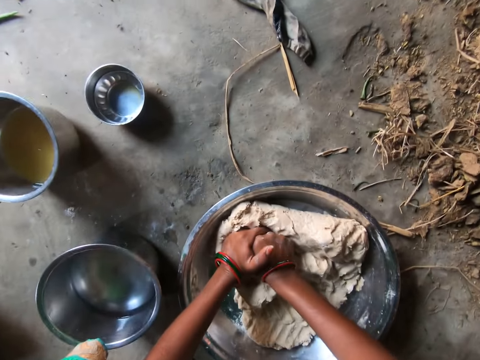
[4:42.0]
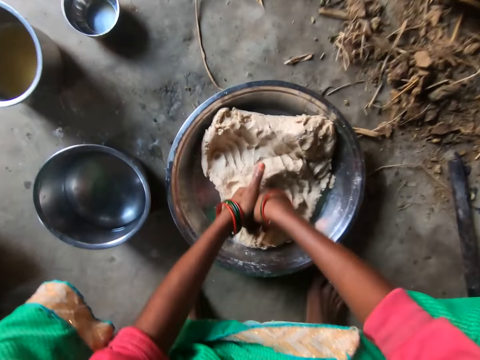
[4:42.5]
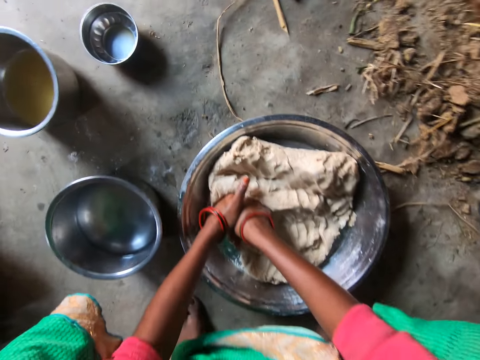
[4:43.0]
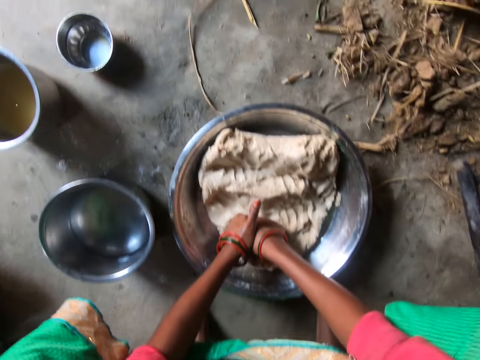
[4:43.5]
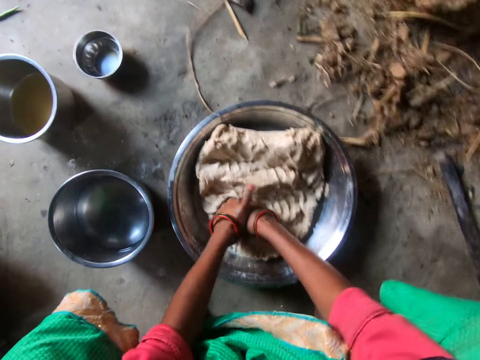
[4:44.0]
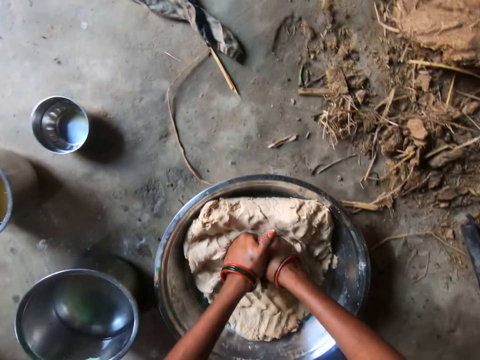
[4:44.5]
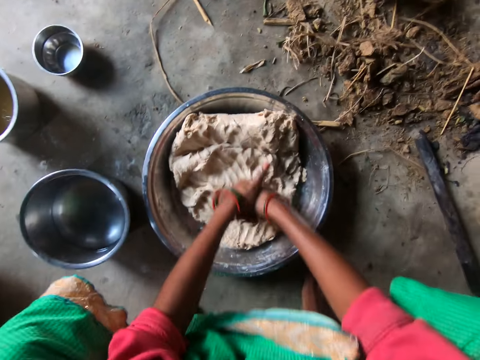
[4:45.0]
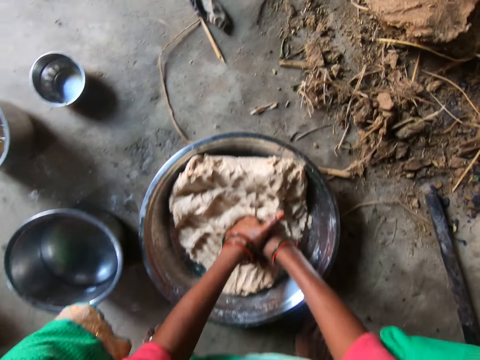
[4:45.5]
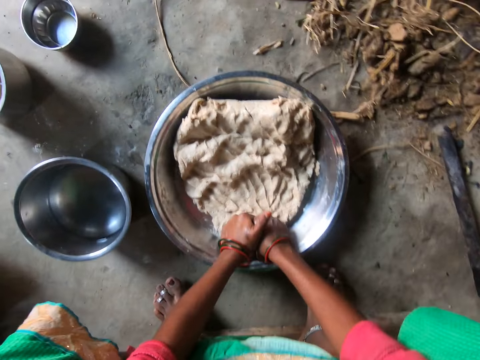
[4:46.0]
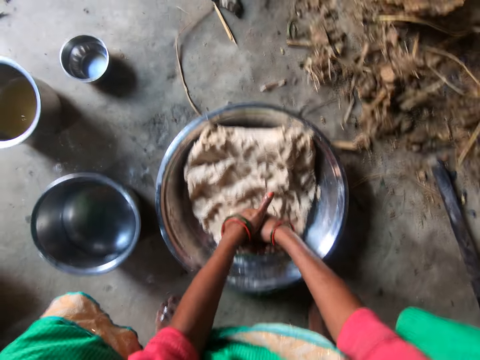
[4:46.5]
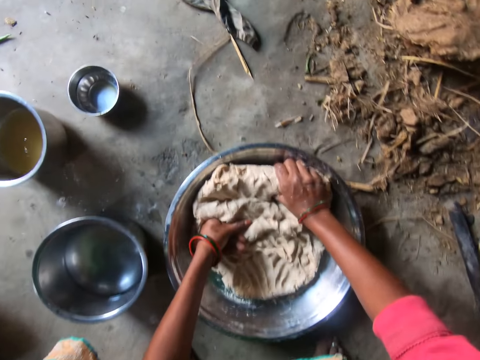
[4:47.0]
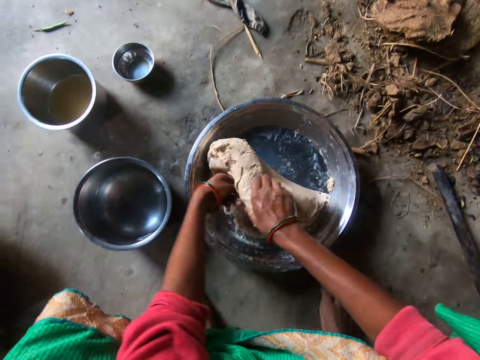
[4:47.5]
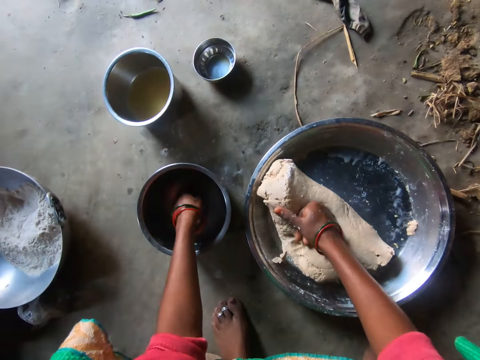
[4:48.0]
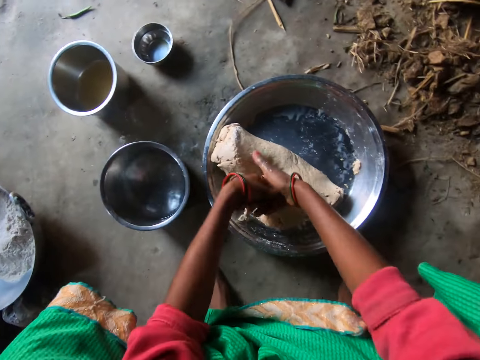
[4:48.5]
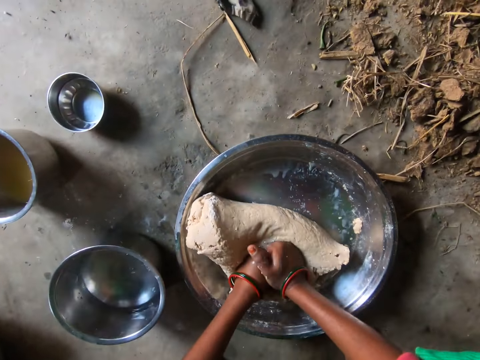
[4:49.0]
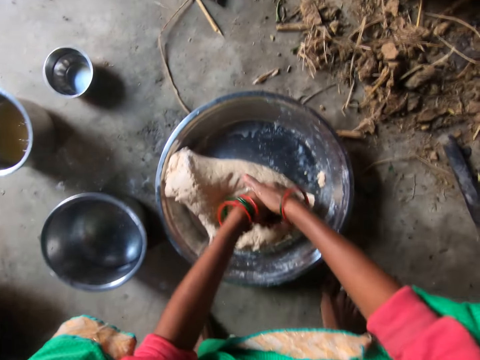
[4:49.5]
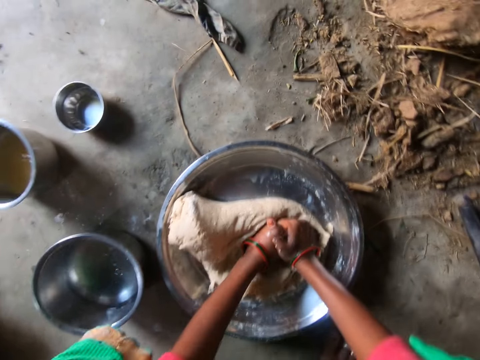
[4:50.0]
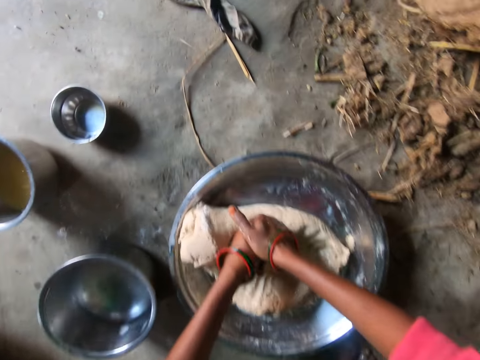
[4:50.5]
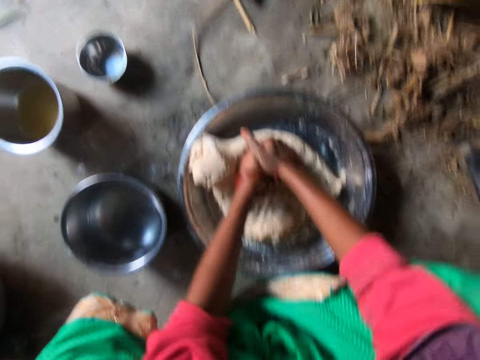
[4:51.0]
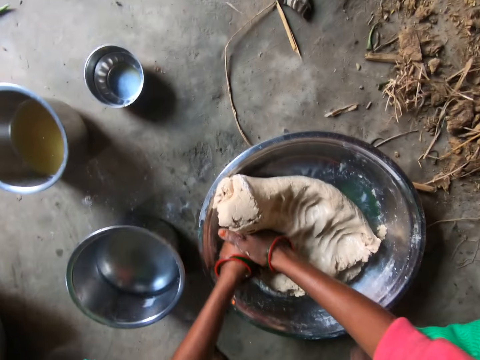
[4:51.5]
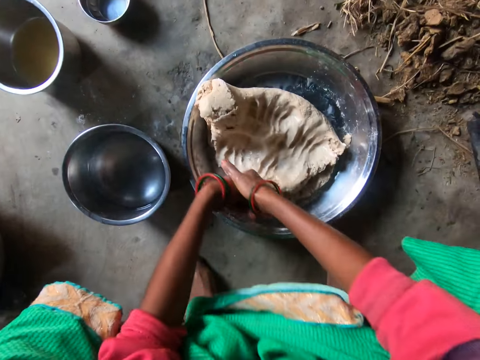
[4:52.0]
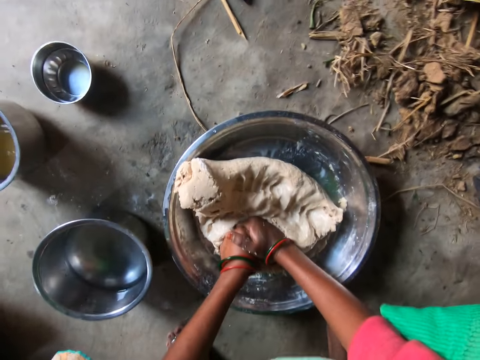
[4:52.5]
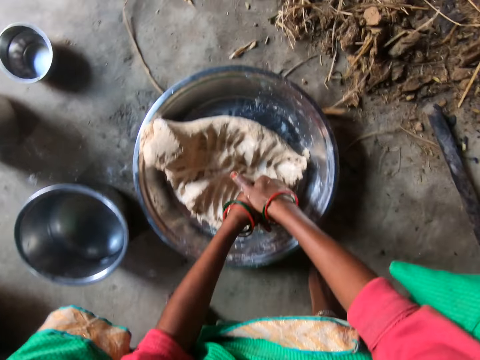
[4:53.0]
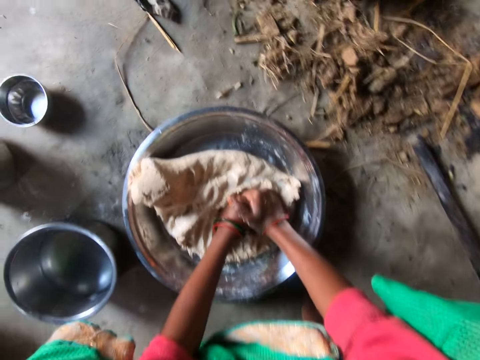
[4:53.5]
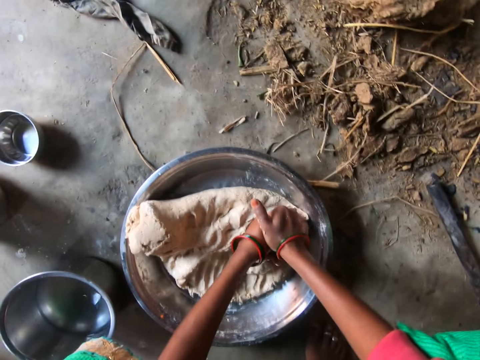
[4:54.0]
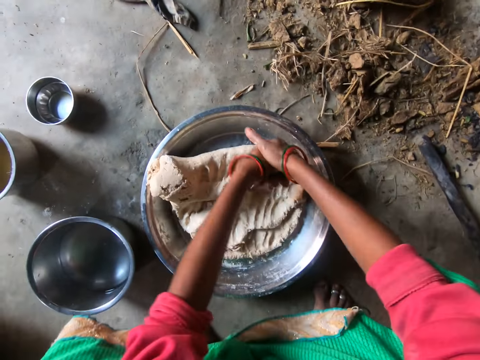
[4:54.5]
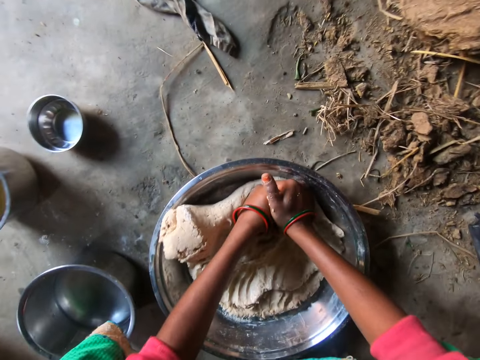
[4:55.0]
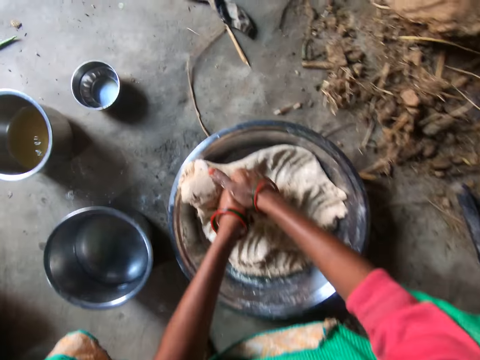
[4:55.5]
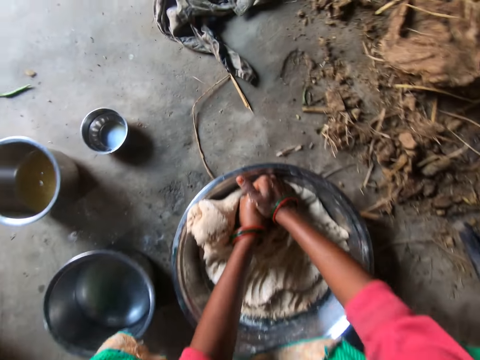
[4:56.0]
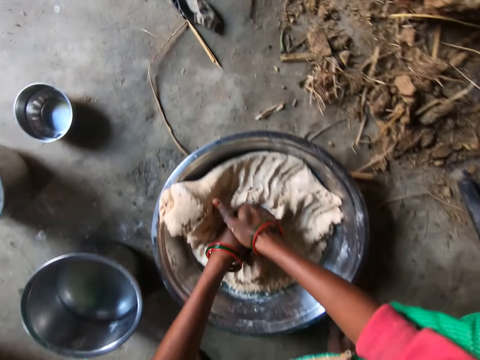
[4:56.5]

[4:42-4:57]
The camera wearer dips her left hand in a plate of water. She kneads the dough in the bowl with both hands.

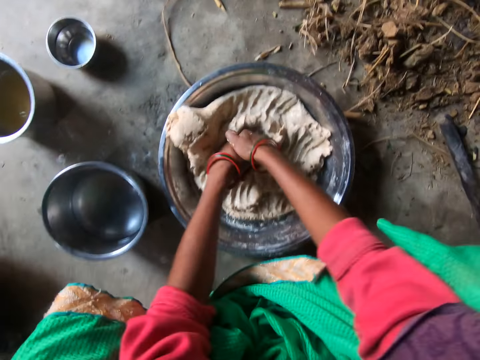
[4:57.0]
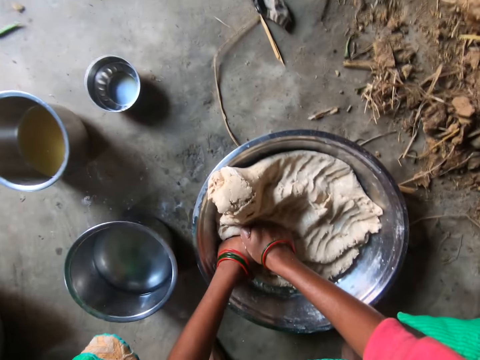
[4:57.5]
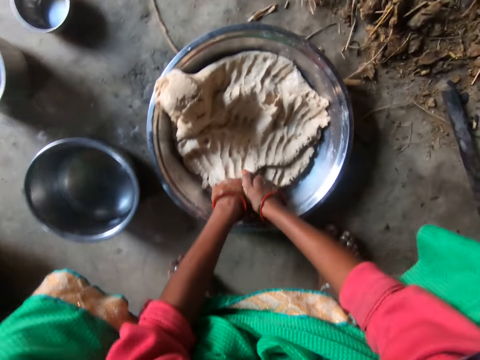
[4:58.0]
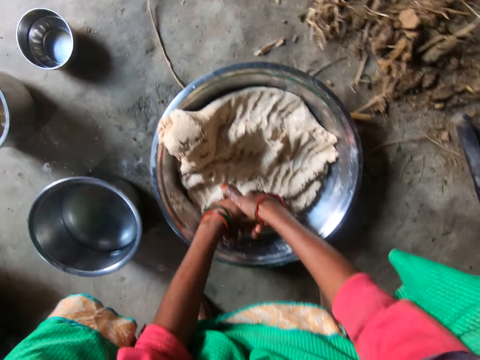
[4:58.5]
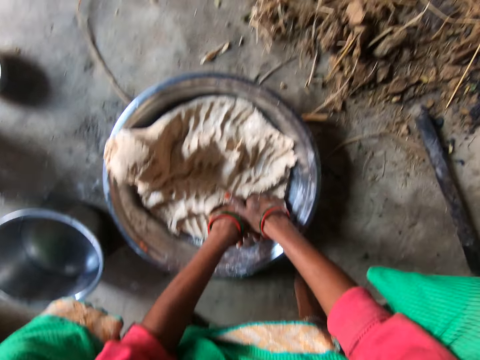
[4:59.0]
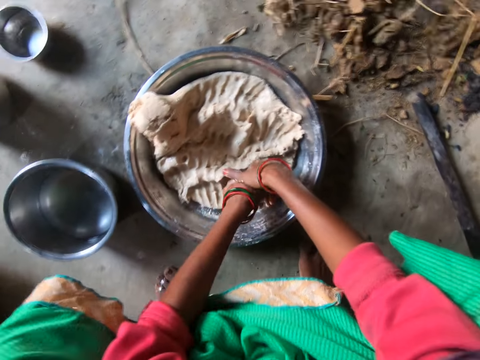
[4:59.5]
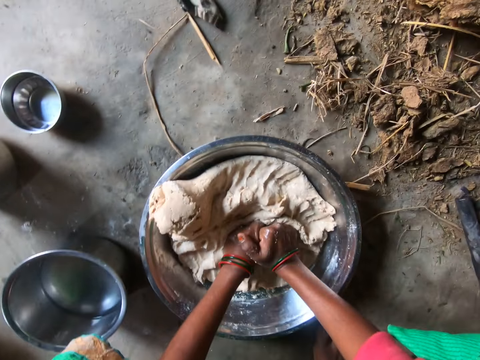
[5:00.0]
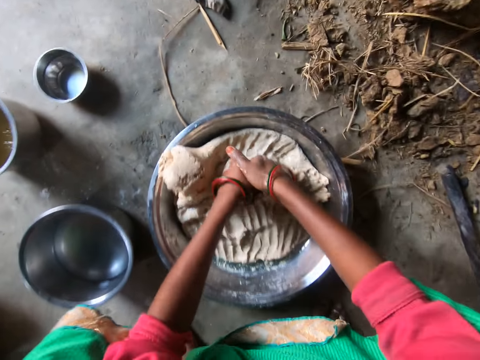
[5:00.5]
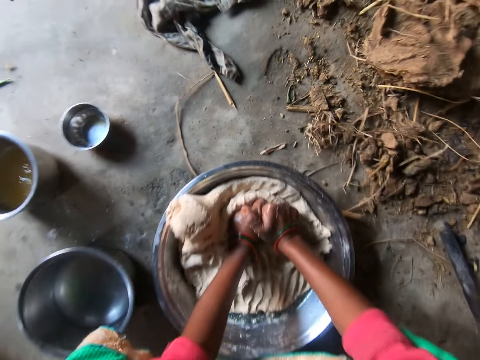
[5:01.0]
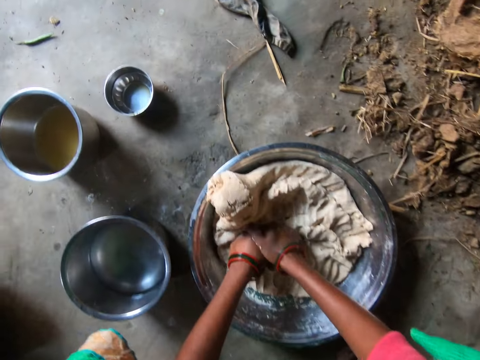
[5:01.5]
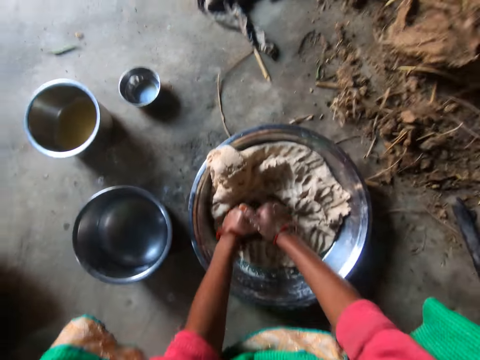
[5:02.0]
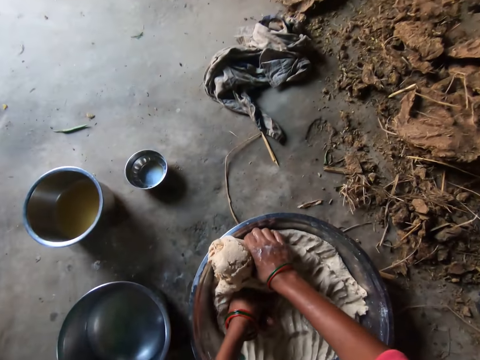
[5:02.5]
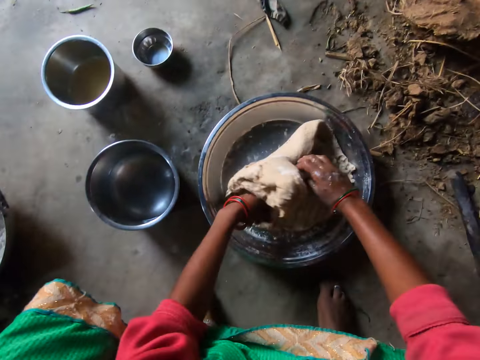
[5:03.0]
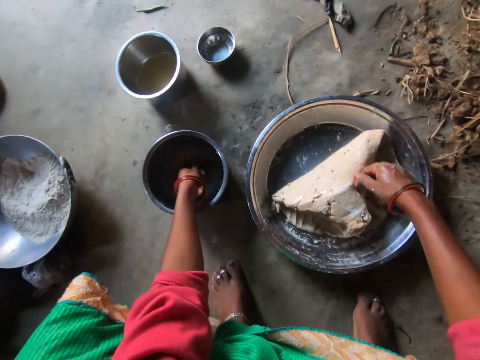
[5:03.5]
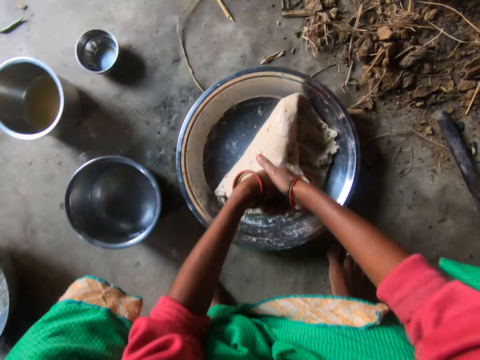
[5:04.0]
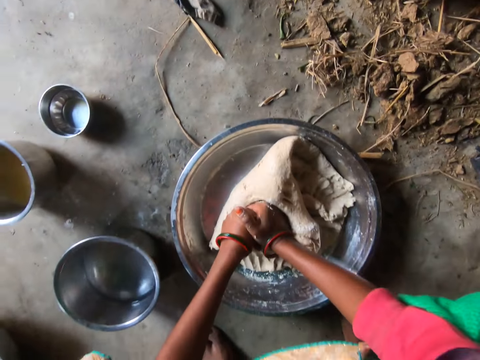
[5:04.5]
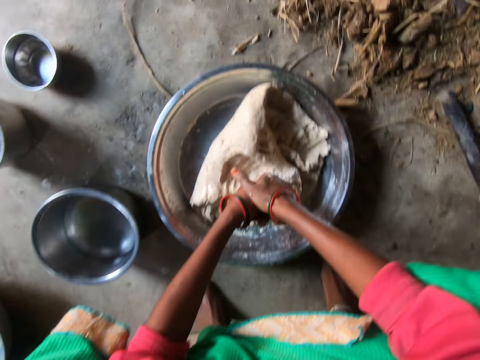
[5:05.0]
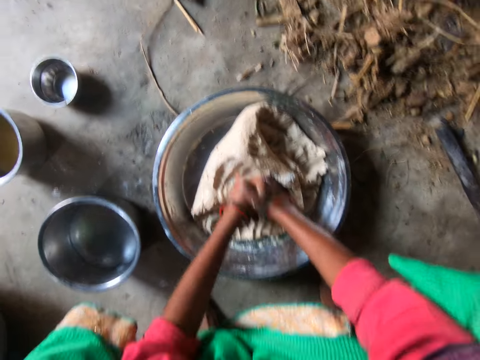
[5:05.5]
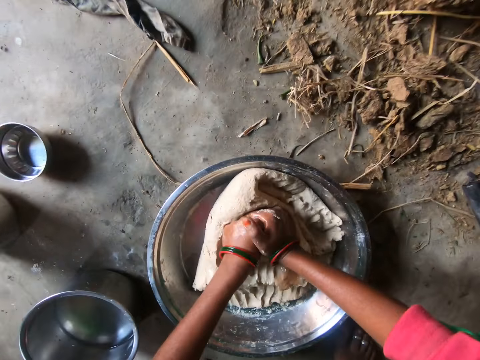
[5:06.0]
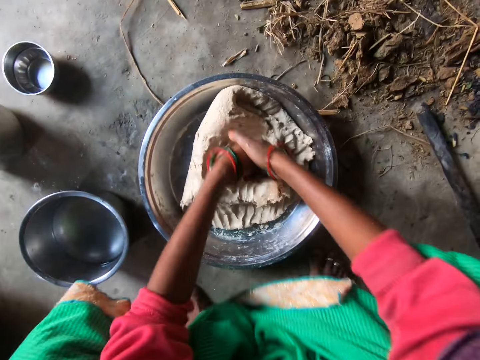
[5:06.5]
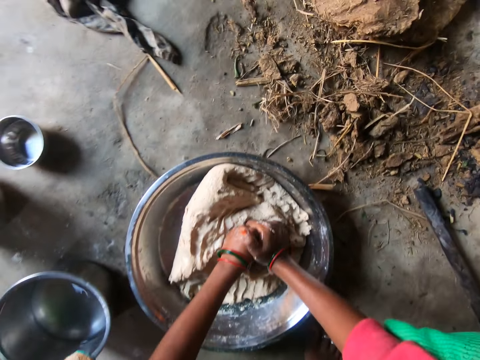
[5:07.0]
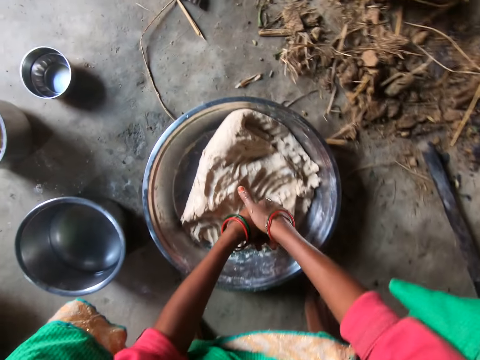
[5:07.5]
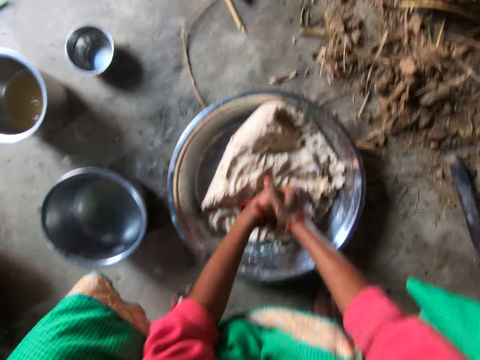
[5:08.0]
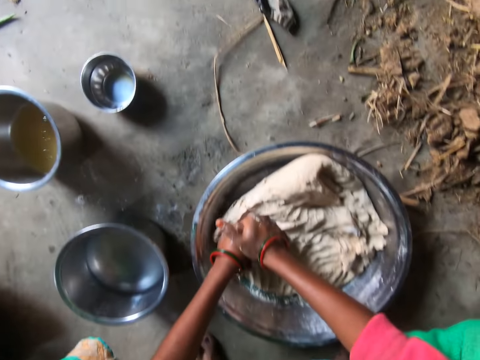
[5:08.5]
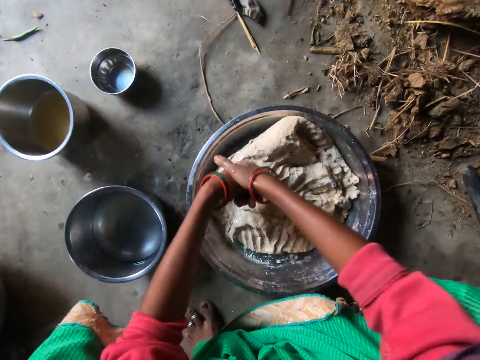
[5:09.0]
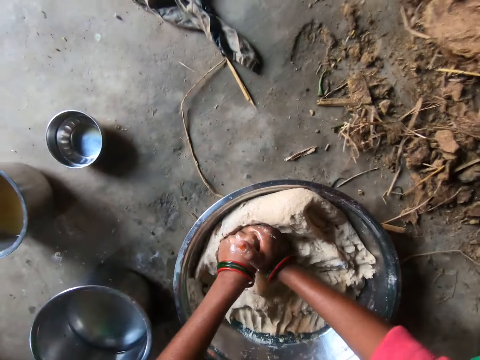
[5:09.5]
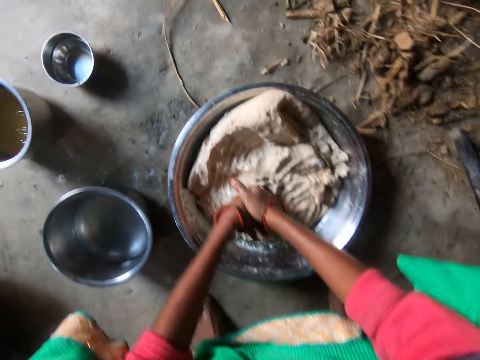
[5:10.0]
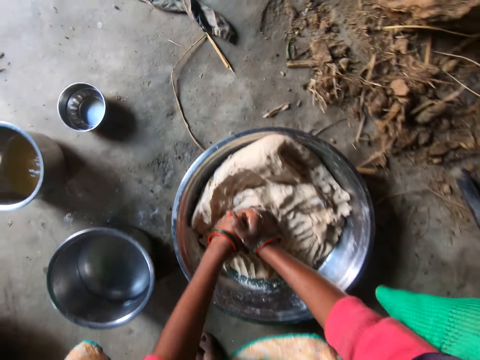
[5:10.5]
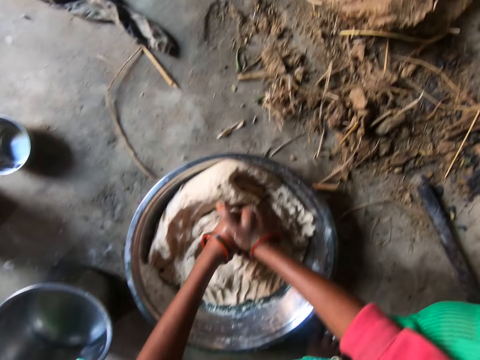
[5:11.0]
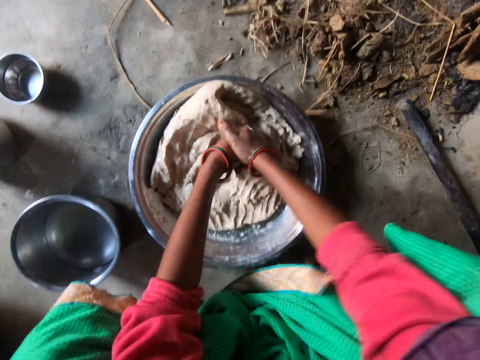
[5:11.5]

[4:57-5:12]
The camera wearer dips her left hand in the plate of water. She kneads the dough in the bowl with both hands.
